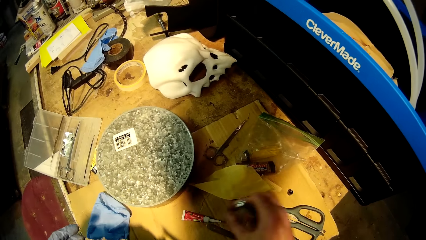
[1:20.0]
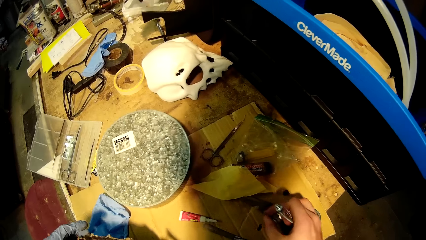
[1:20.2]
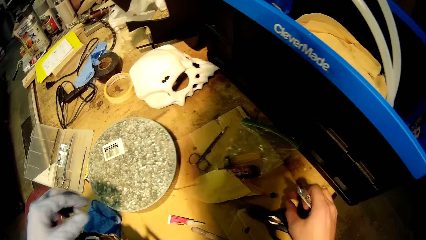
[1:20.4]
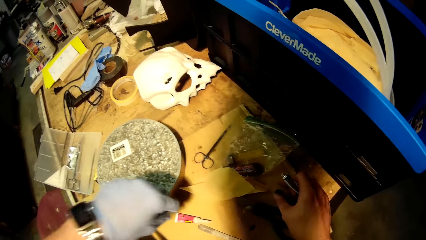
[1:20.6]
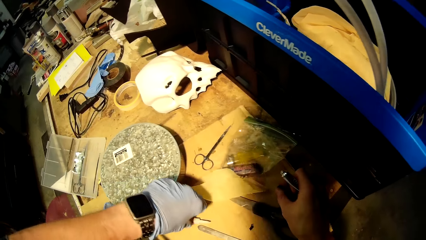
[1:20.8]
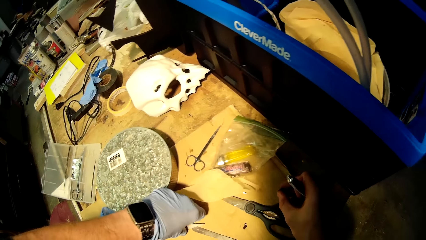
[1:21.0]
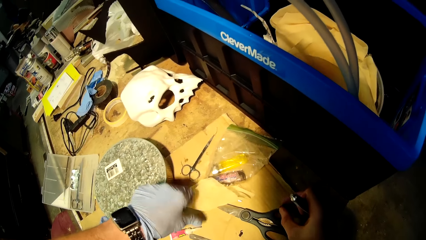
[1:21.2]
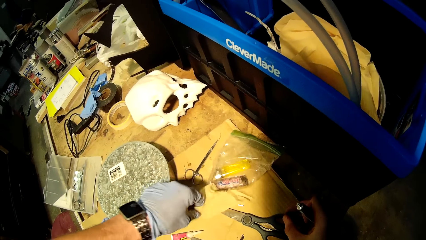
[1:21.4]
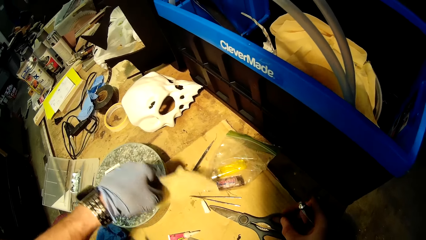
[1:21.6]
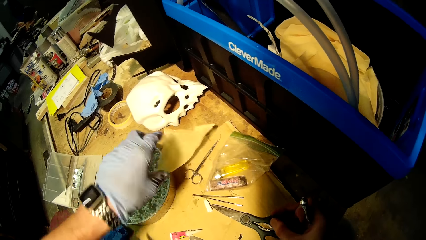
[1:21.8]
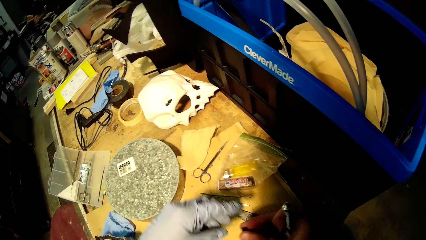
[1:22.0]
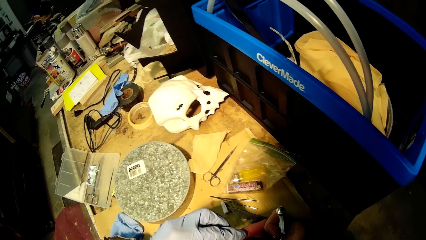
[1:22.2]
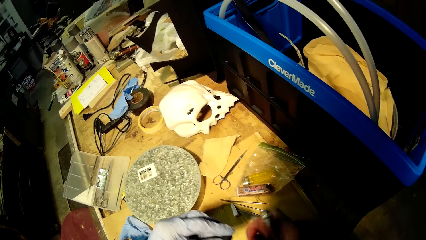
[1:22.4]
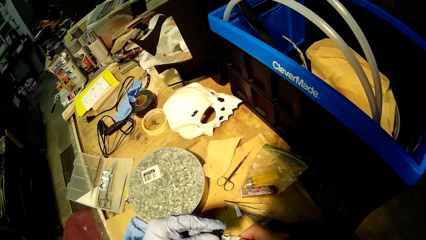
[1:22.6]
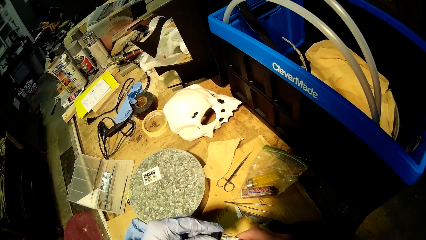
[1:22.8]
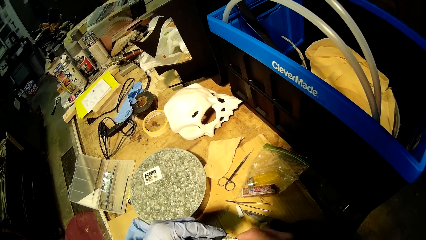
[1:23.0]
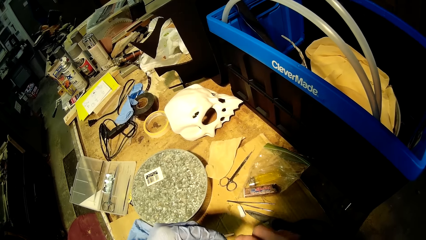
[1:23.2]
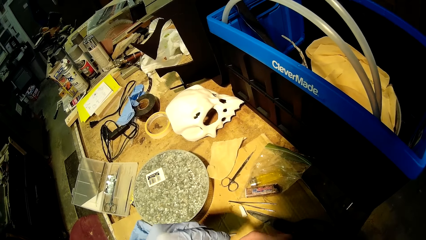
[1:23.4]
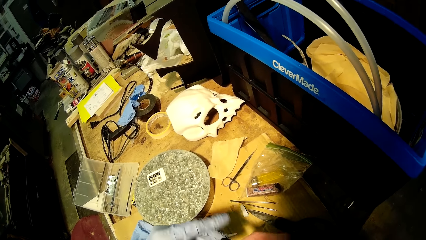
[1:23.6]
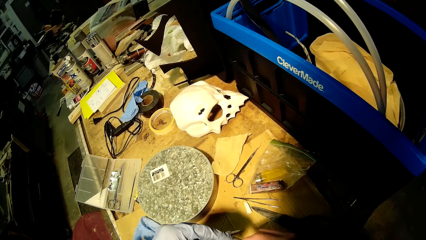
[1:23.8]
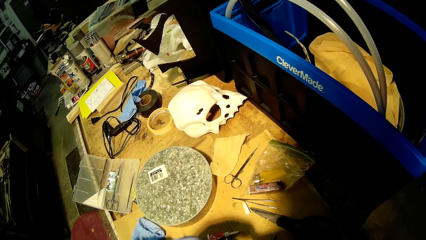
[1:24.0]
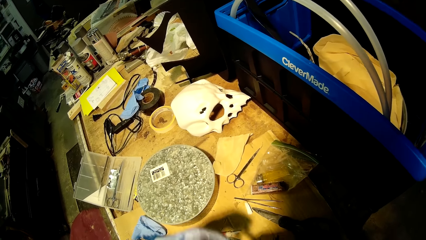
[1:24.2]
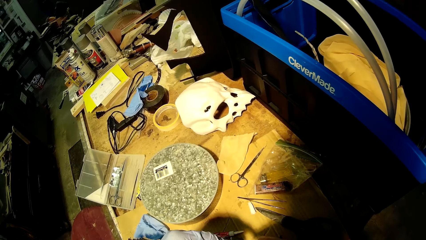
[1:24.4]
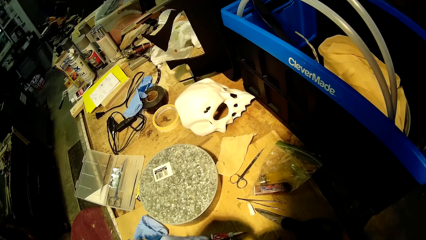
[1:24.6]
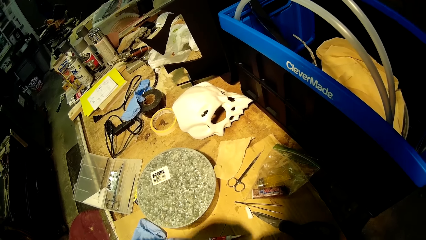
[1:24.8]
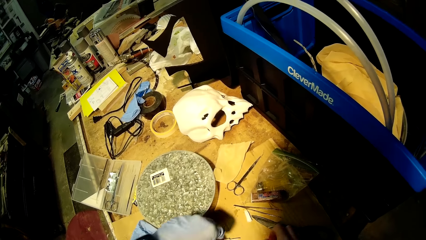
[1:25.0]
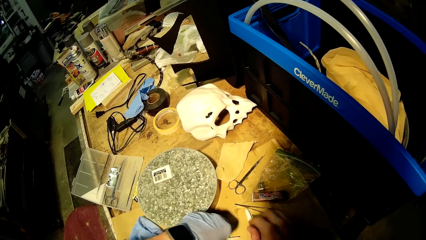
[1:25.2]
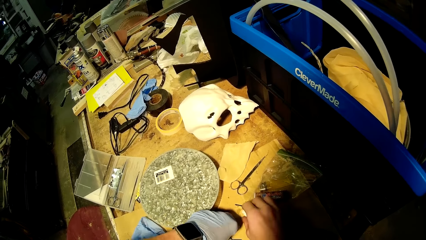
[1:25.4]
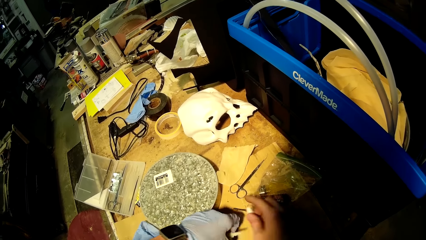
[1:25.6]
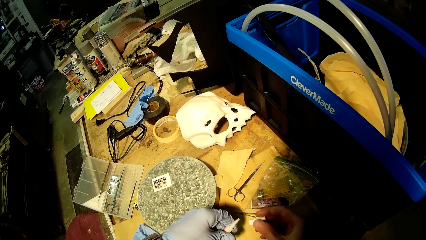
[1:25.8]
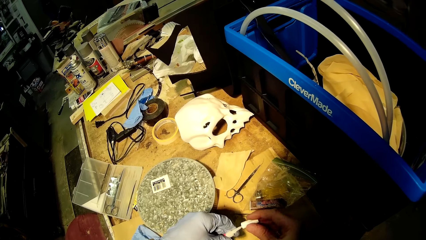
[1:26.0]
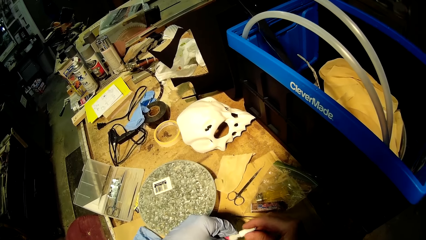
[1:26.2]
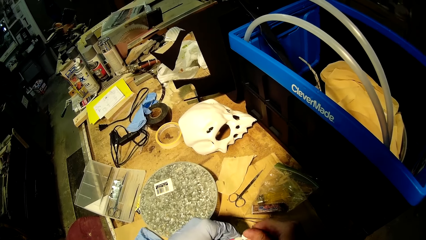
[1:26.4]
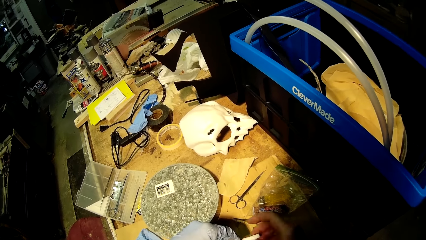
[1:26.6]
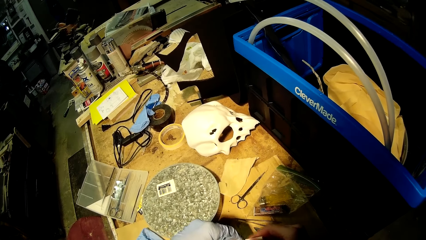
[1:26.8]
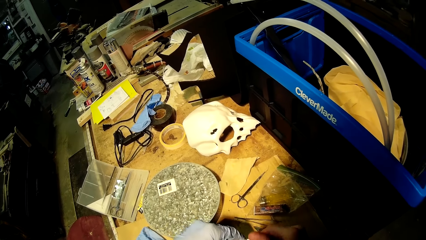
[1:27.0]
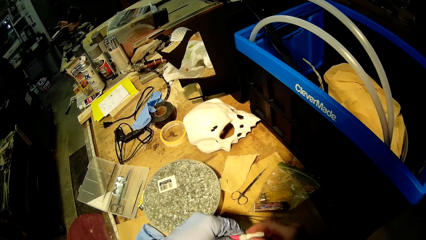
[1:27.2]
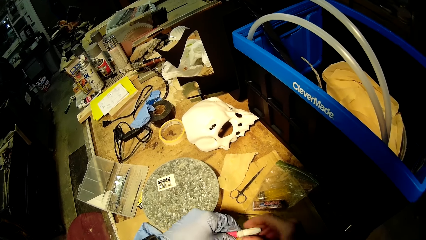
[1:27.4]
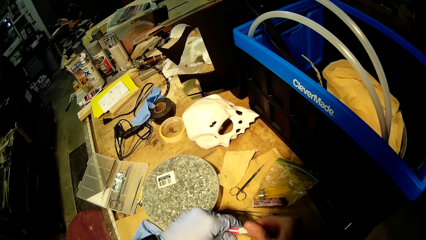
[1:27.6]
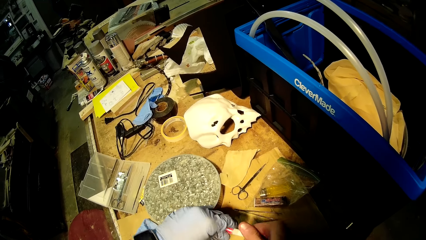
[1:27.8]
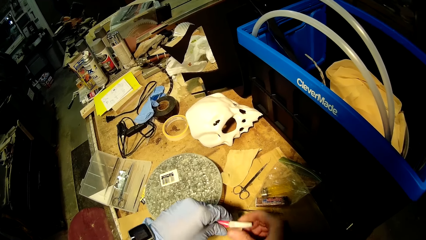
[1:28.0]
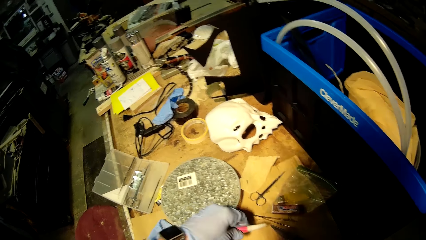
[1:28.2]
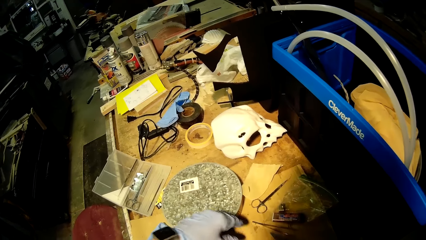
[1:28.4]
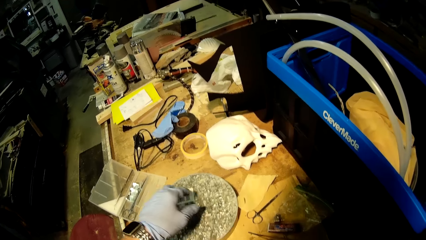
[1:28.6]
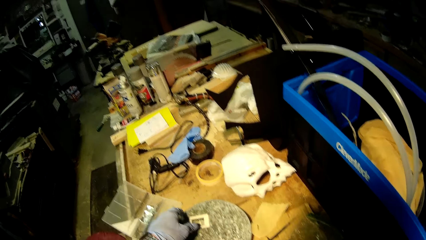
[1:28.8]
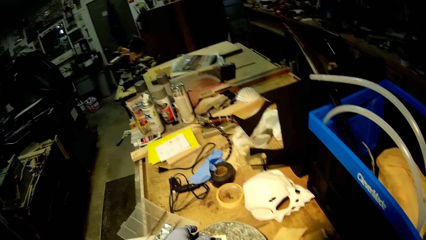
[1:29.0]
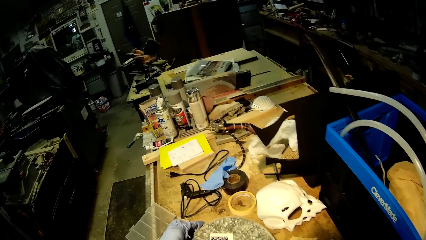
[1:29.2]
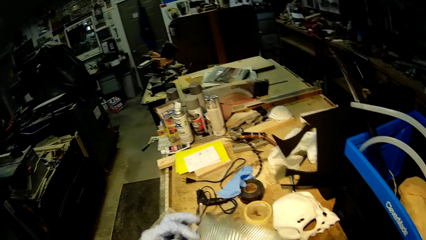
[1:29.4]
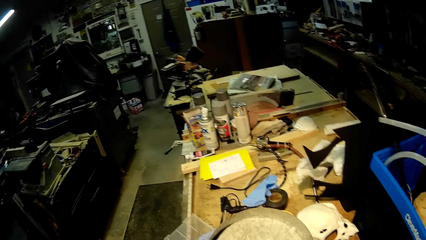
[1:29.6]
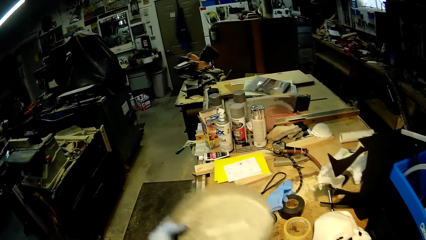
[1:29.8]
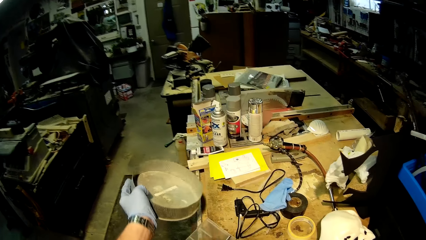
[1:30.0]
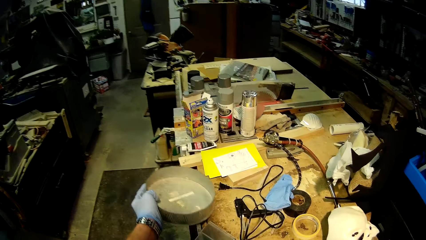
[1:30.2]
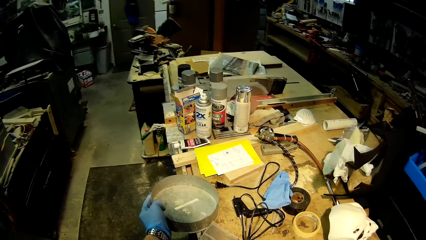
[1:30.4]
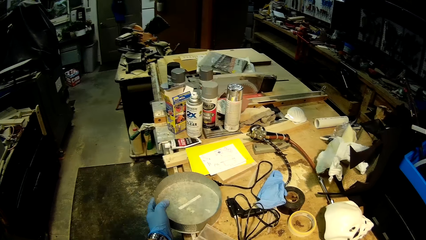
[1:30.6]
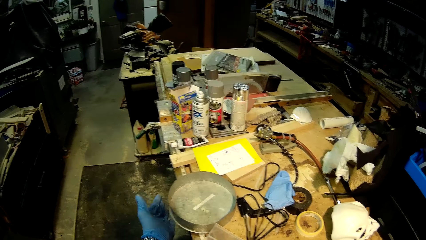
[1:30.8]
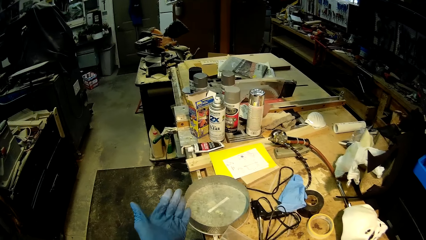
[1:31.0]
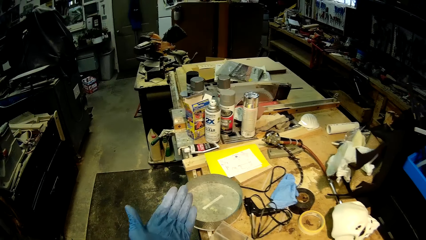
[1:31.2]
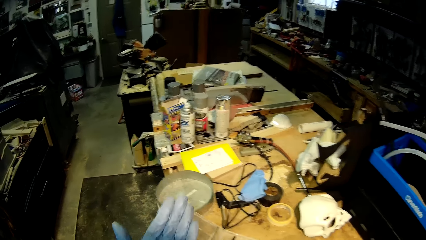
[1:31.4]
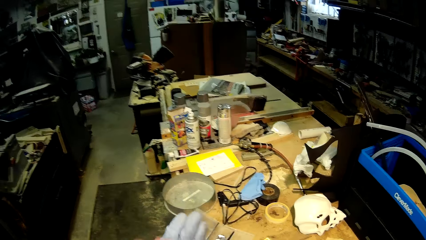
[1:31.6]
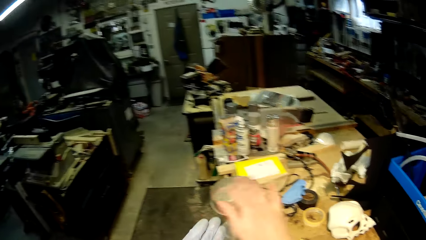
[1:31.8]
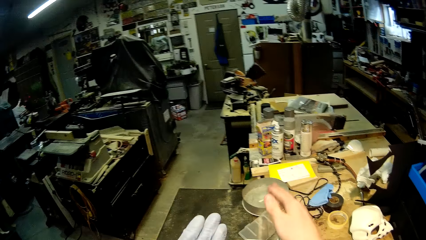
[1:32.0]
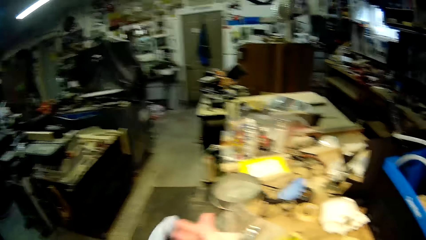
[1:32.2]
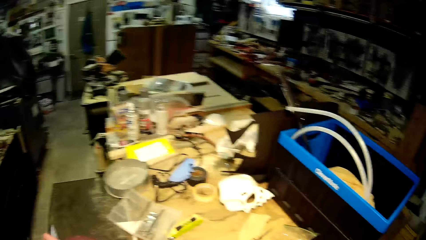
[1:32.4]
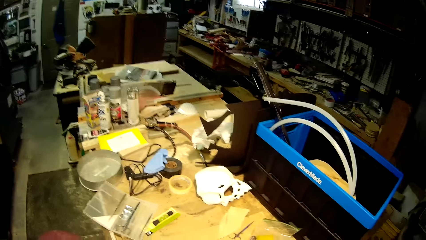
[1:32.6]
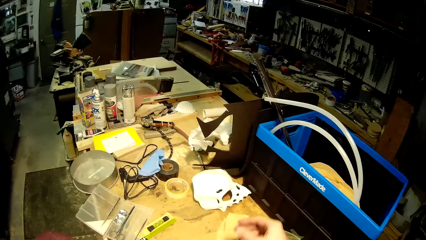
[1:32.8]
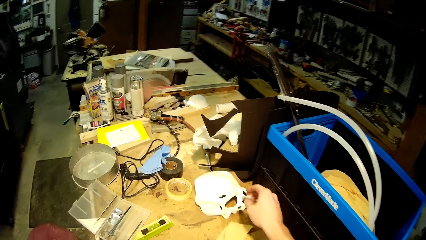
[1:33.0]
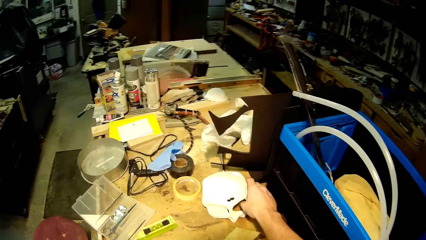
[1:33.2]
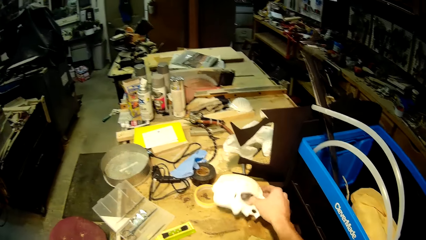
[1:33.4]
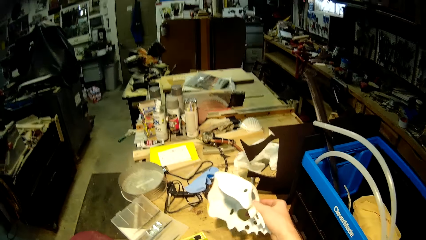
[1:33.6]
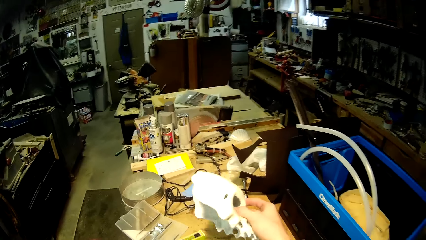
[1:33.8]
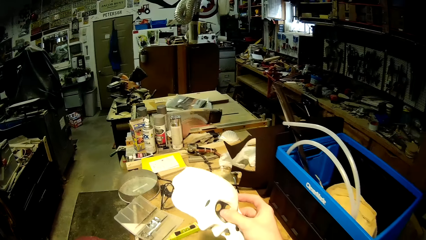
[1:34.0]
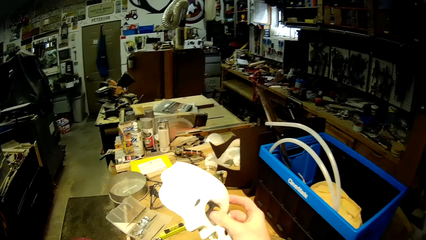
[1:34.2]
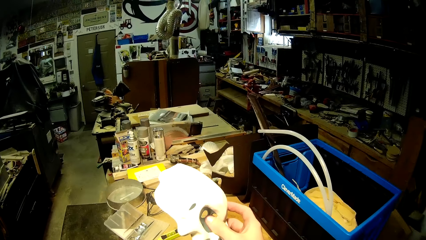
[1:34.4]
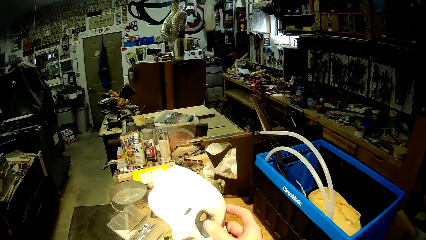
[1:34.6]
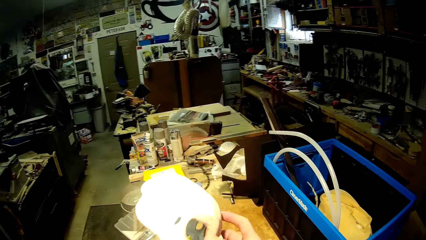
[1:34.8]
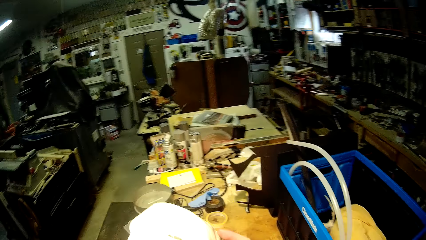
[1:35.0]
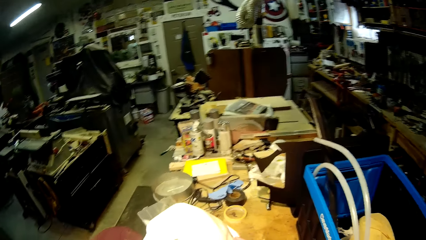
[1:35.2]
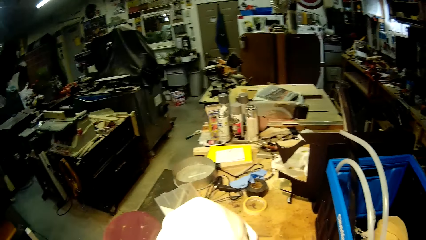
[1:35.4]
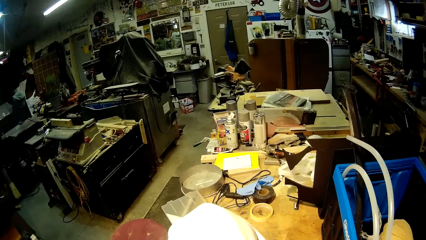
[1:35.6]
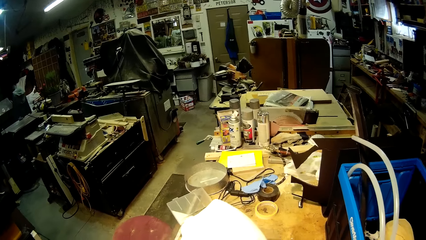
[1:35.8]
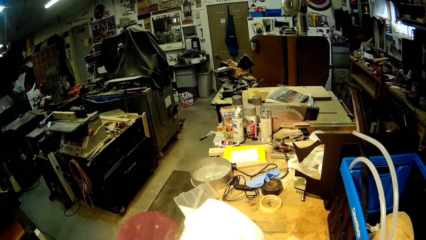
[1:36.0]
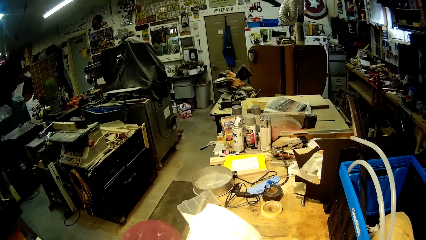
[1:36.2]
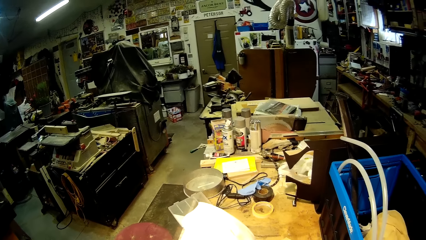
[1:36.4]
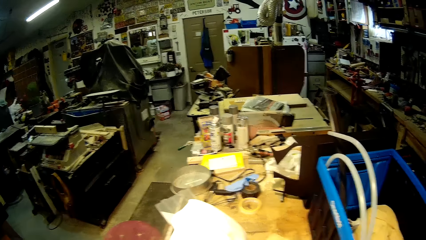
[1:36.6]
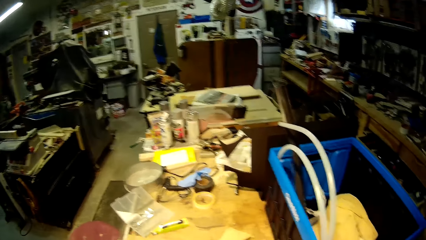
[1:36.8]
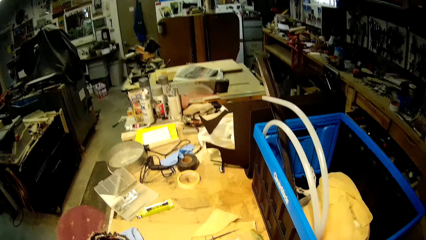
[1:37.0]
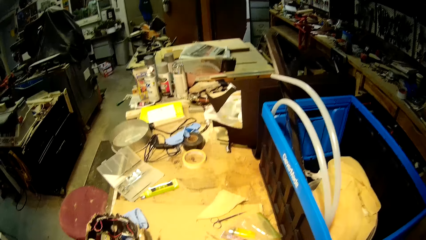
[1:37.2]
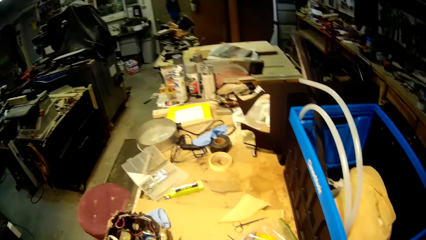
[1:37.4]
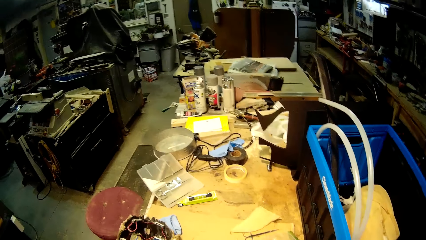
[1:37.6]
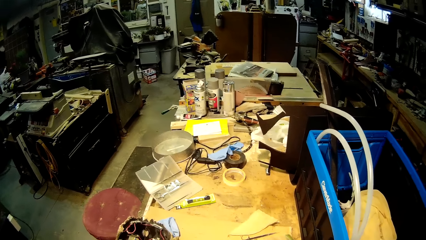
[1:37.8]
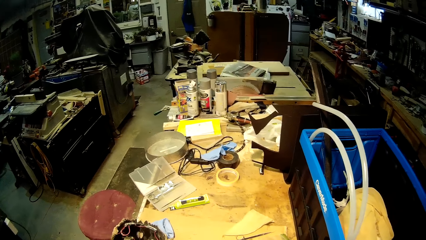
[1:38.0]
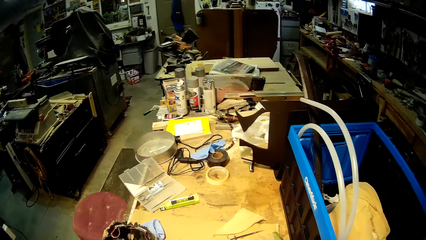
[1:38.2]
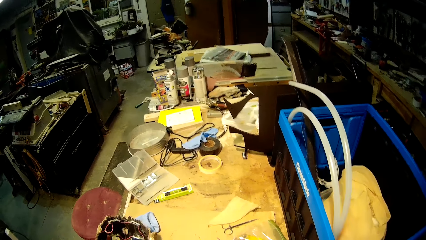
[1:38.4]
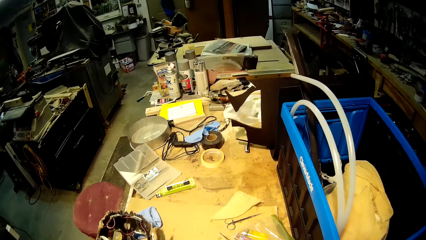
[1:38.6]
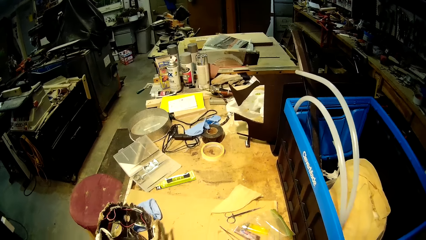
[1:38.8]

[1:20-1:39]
The camera wearer drops glue on the table with his left hand. He picks the glue from the table with his left hand. He picks the yellow rag from the table with his left hand and drops the yellow rag on the table with his left hand. He interacts with the glue in his hands. He picks the glue from the table with both hands and drops the glue on the table with both hands. He interacts with the glue in both hands. He drops the glue on the table with his right hand. He flips the cylindrical pan with his left hand. He picks a bowl from the table. He places the cylindrical pan on the table with his left hand. He dusts off dust from his left hand with his right hand. He picks up a white mask from the table with his right hand. He interacts with the white mask with both hands.
